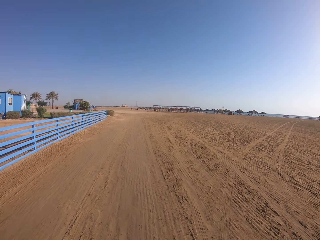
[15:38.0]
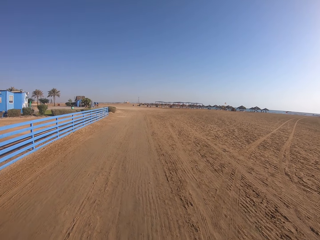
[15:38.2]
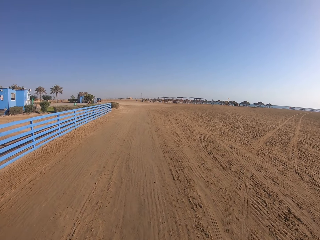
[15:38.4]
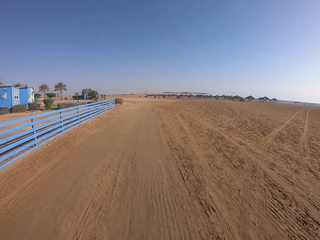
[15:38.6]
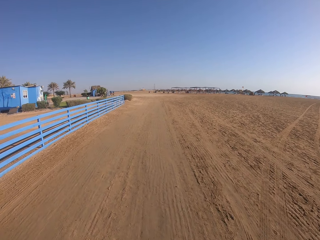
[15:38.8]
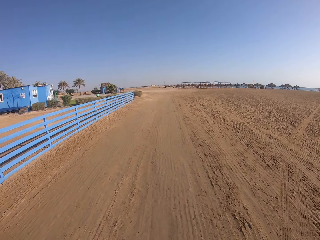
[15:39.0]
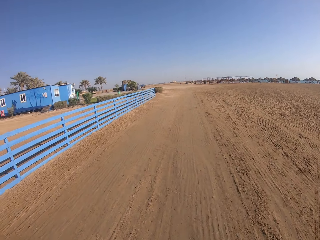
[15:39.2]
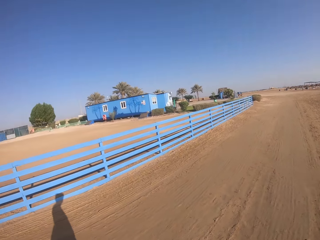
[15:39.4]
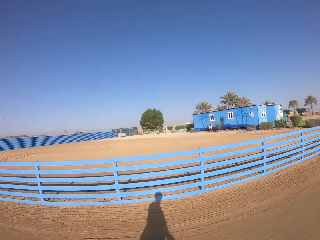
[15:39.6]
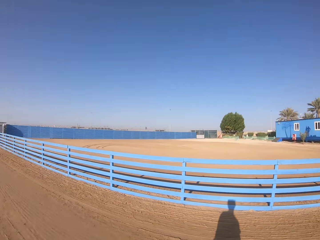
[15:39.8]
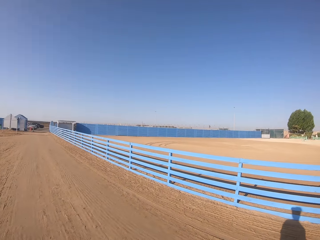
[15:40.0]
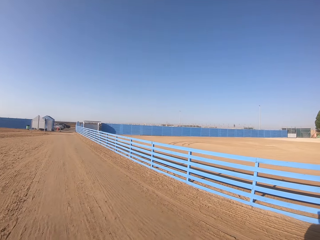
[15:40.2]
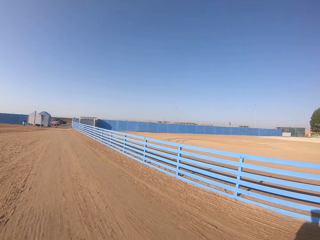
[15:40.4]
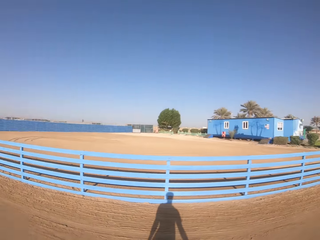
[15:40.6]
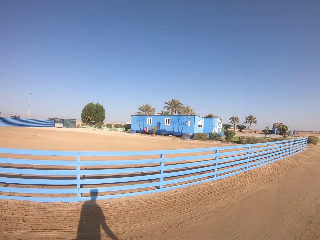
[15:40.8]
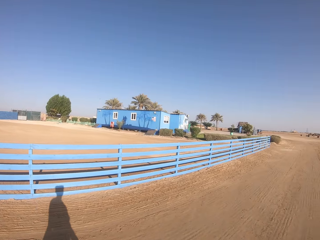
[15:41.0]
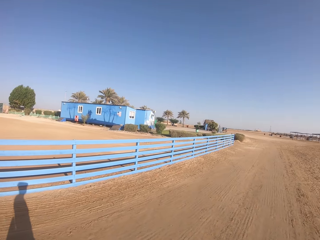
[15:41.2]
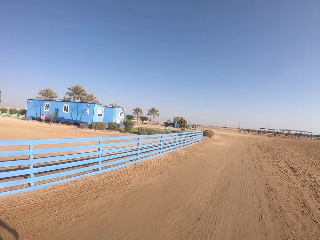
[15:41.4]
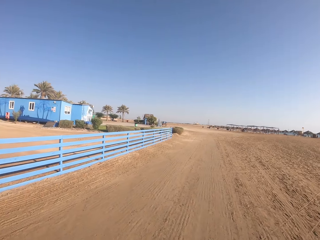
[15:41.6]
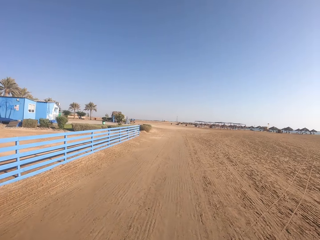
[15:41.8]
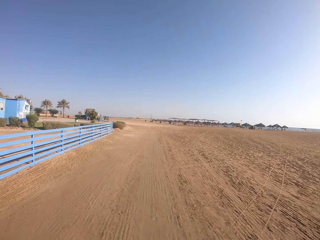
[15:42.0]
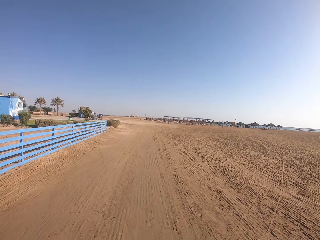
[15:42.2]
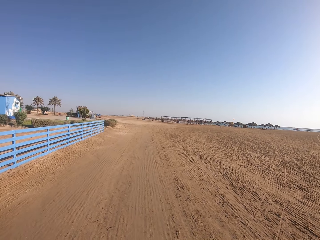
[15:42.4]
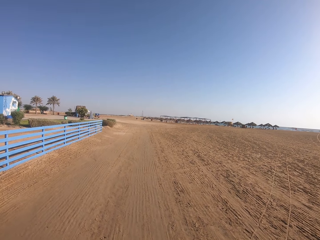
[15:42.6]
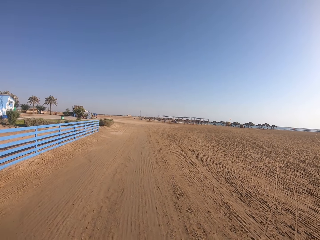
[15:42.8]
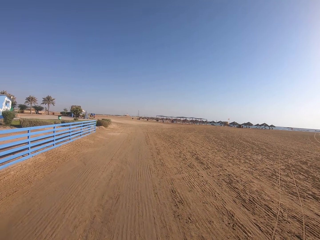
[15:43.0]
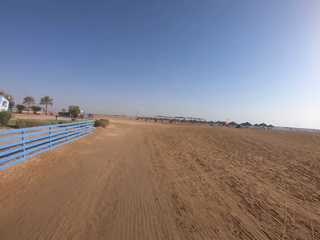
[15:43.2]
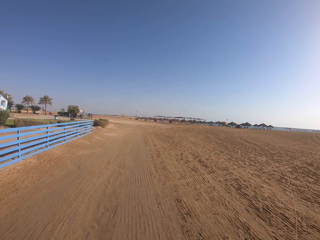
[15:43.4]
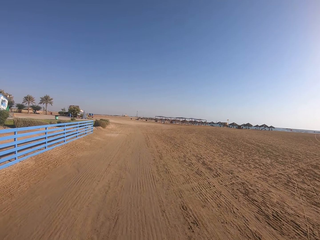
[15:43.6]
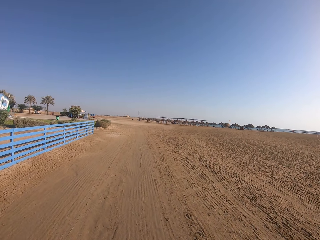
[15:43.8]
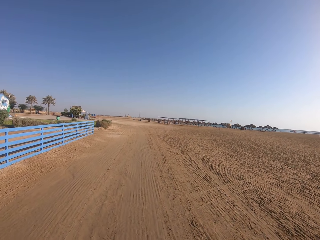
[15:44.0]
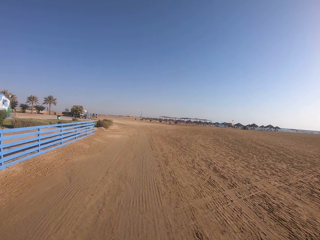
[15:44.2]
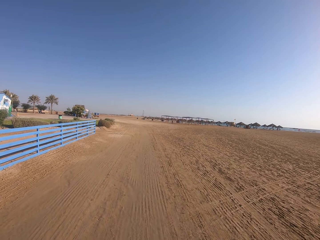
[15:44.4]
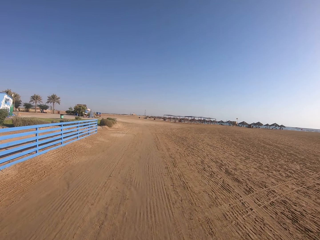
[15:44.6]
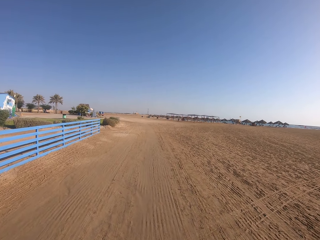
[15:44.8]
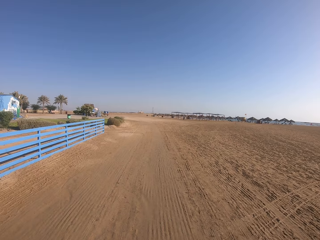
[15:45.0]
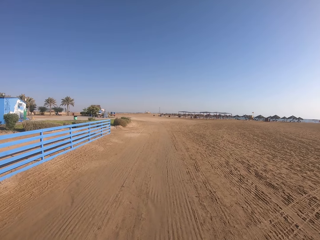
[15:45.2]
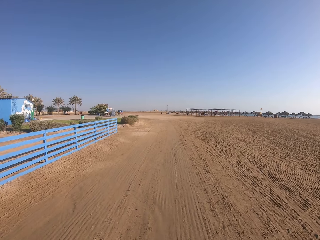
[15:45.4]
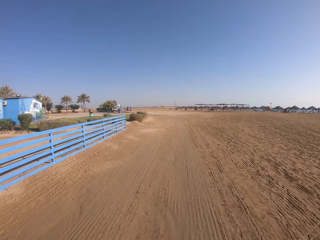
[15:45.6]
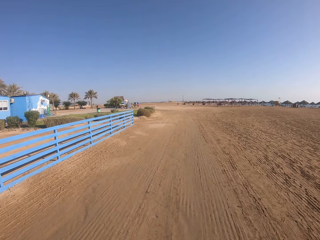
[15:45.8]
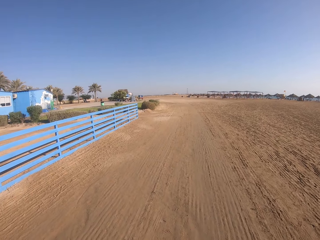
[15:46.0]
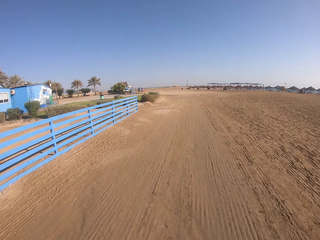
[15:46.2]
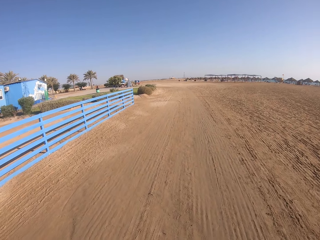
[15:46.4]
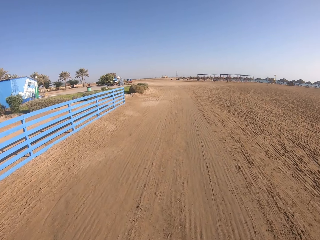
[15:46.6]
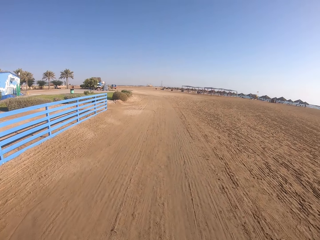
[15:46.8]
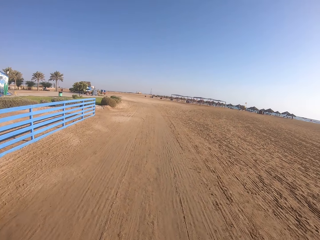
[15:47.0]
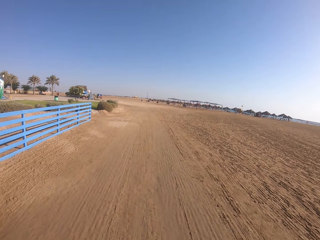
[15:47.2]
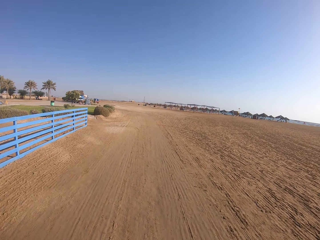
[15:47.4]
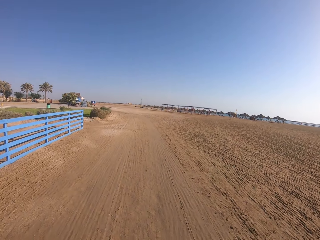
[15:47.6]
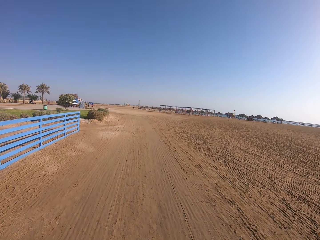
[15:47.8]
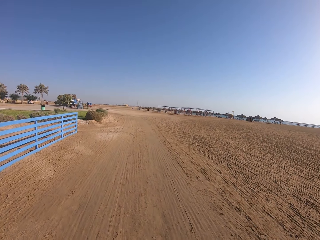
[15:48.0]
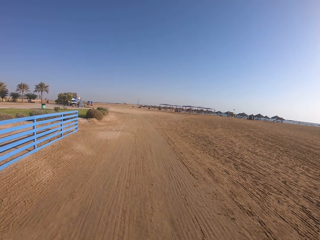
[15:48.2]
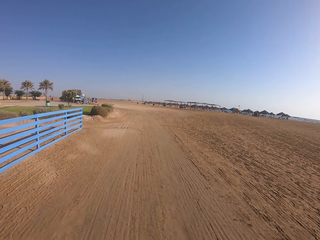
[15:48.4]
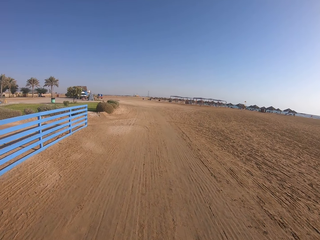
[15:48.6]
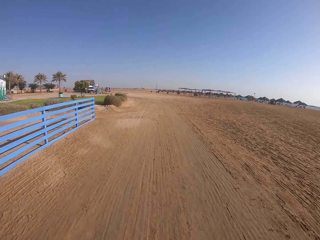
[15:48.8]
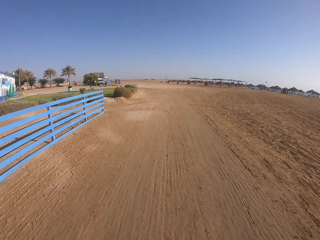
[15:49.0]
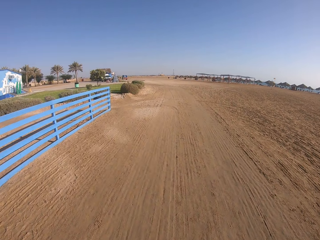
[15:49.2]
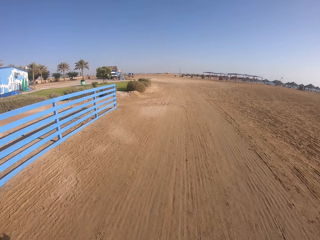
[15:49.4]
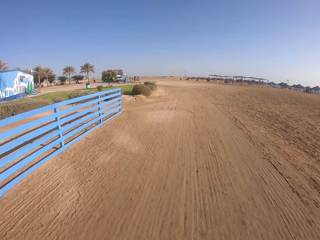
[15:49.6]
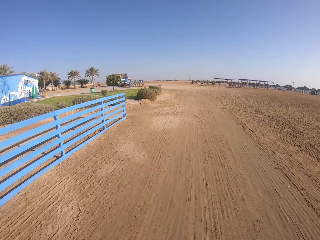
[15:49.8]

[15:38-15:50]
The camera wearer looks back. They turn. They walk.

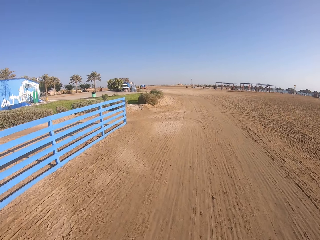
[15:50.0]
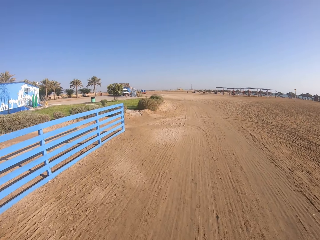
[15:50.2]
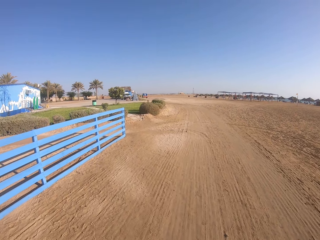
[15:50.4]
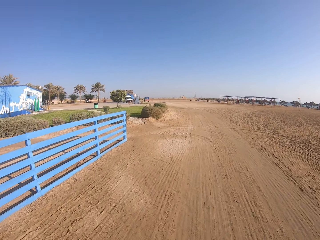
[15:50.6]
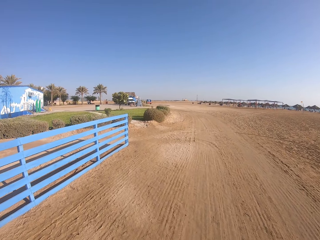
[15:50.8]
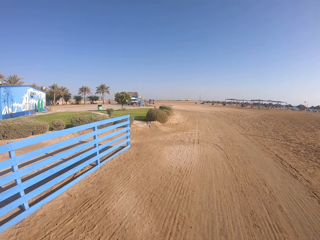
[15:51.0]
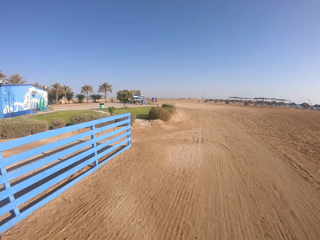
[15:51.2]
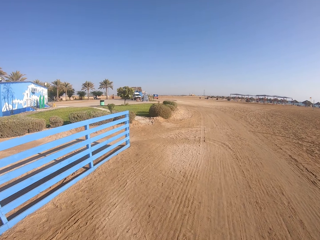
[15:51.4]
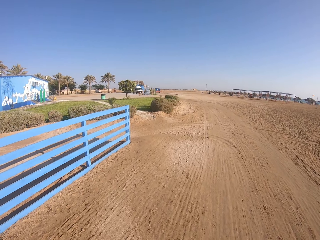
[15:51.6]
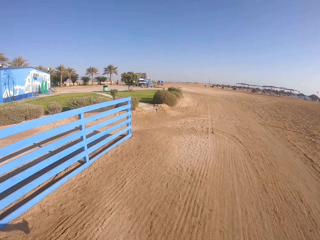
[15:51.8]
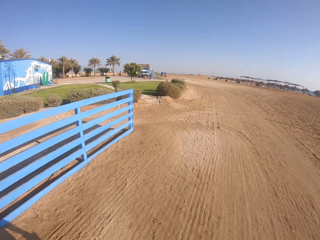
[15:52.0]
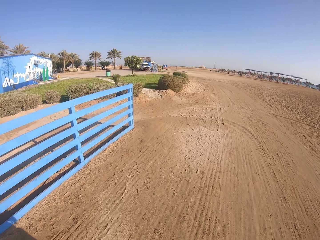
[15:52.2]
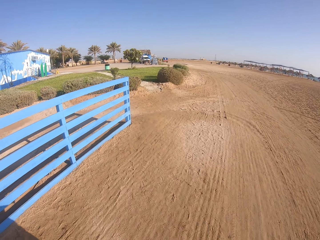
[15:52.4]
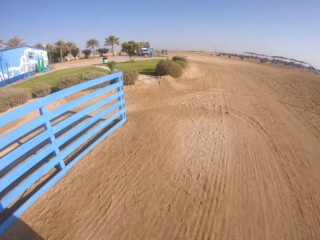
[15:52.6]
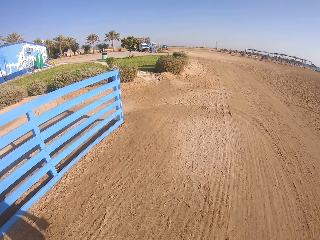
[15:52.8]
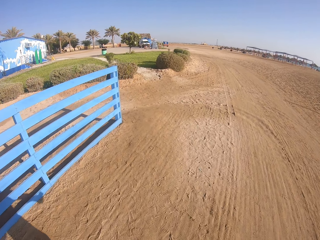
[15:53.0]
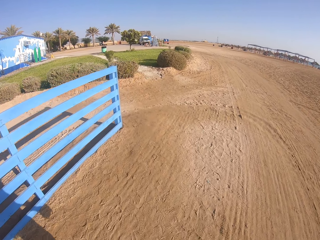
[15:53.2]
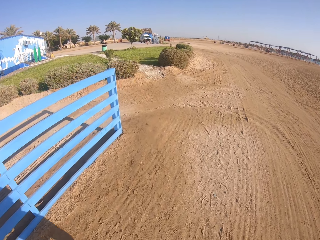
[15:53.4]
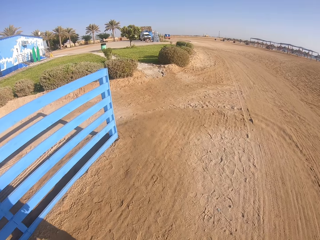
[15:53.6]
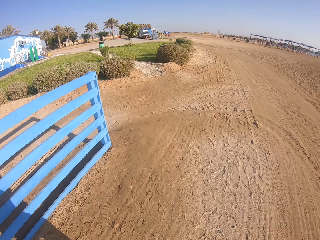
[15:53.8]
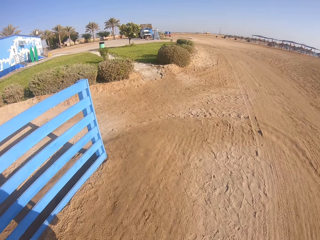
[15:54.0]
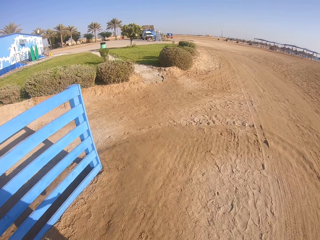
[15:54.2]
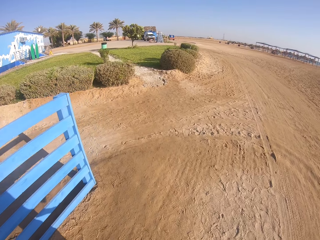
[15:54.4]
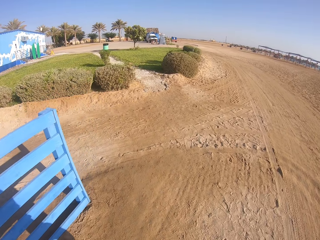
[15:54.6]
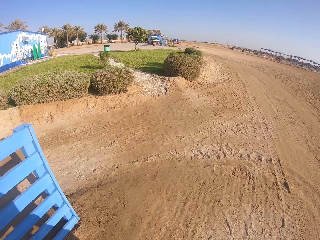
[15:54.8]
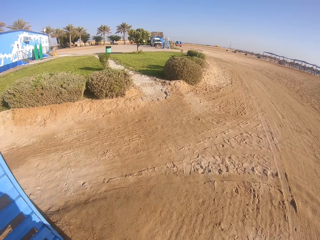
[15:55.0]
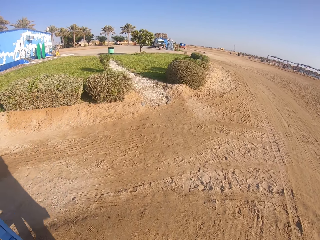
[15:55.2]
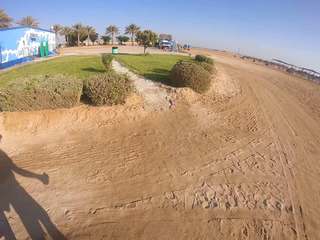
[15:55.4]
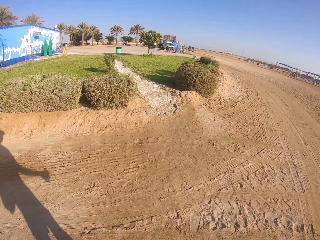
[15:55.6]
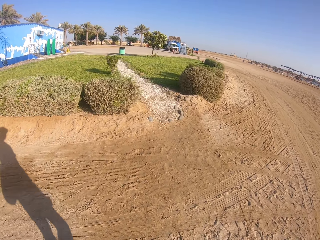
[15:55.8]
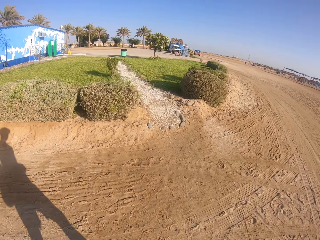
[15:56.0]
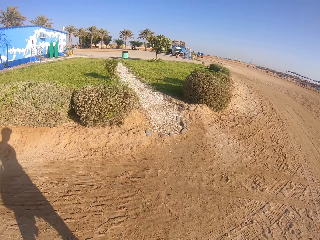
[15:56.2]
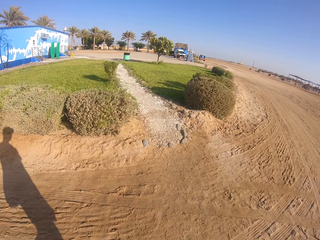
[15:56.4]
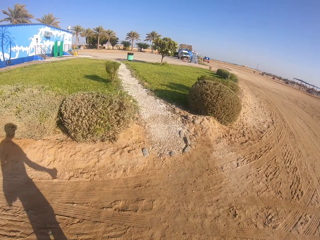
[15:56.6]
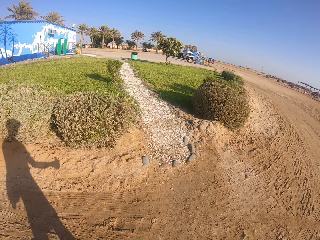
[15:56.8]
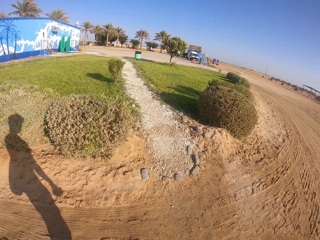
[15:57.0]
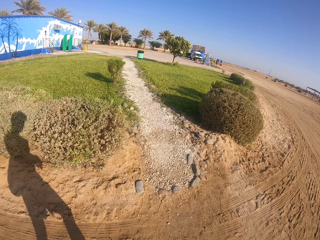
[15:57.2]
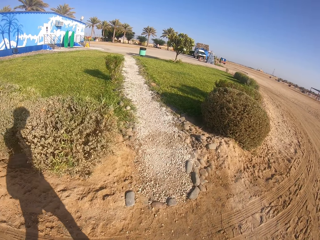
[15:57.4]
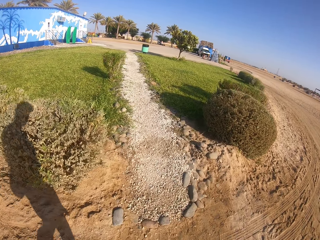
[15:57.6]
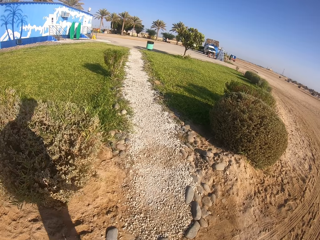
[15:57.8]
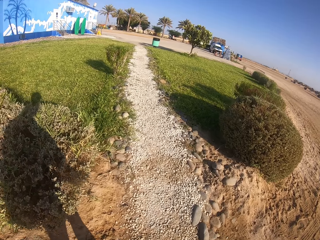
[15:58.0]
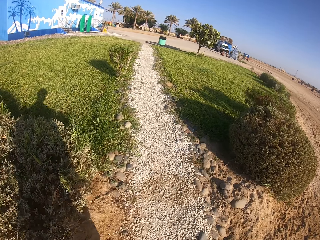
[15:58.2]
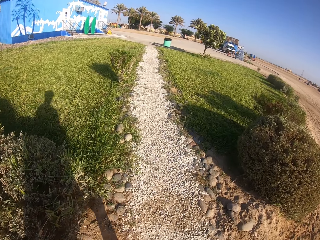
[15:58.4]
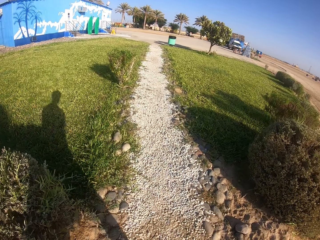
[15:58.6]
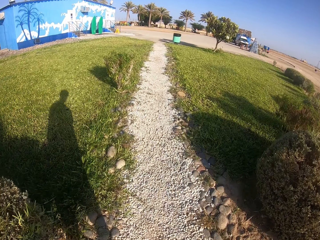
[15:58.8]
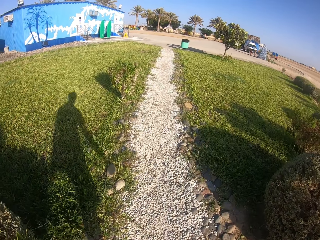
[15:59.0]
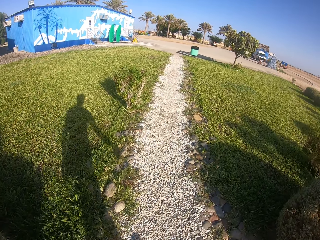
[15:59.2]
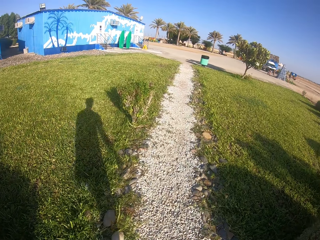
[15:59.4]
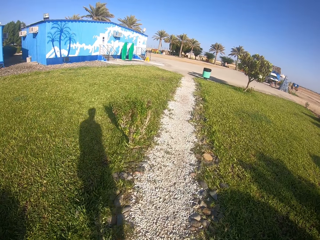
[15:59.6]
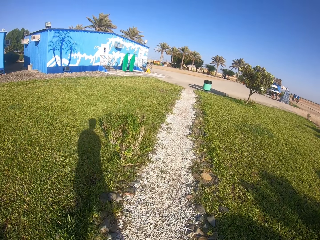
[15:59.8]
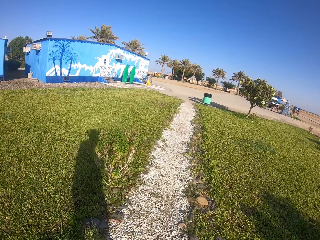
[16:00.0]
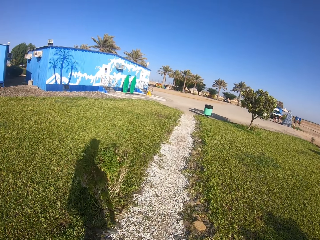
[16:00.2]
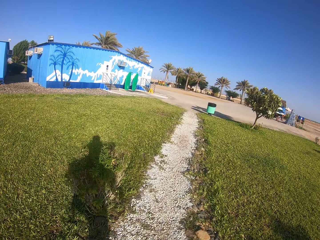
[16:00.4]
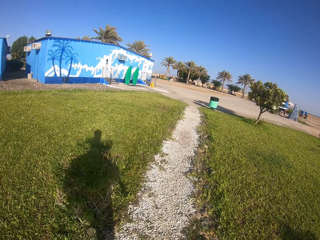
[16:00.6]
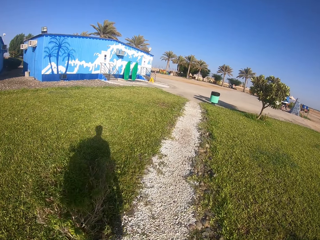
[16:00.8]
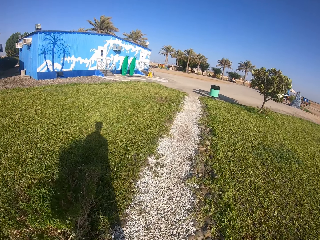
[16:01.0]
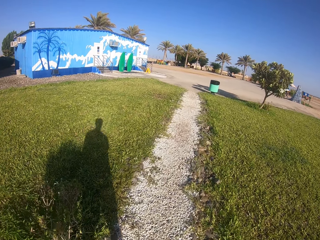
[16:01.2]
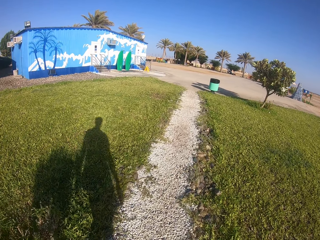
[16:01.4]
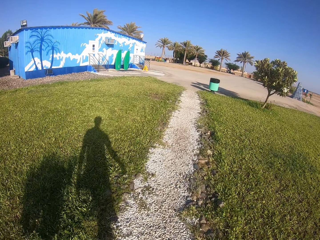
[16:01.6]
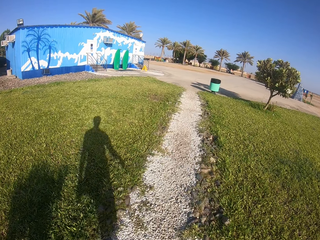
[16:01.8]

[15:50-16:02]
The camera wearer walks through a pathway.
